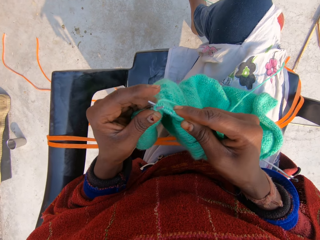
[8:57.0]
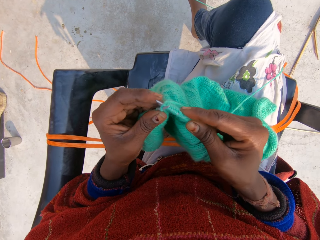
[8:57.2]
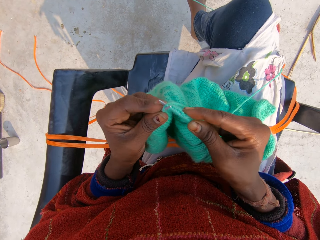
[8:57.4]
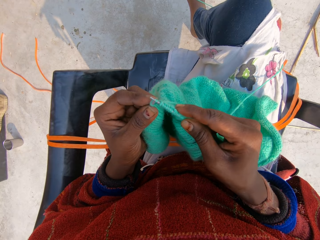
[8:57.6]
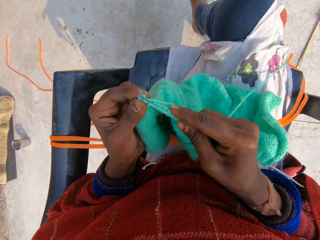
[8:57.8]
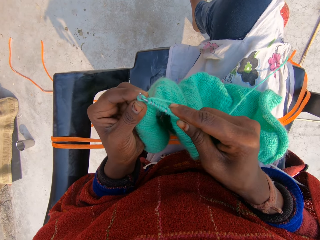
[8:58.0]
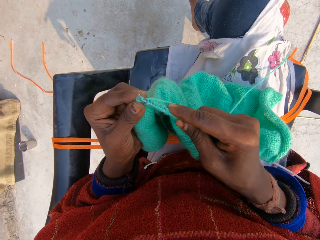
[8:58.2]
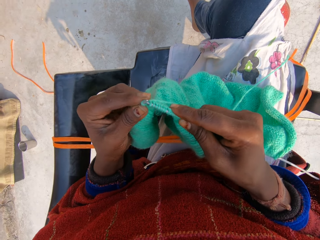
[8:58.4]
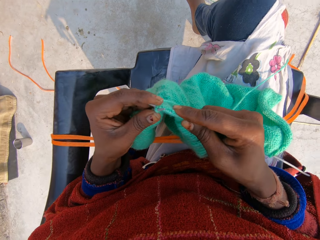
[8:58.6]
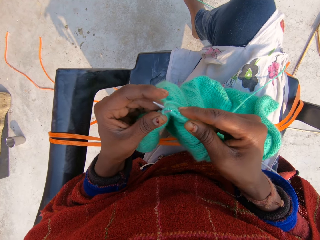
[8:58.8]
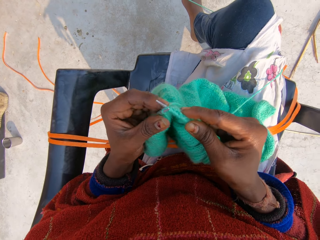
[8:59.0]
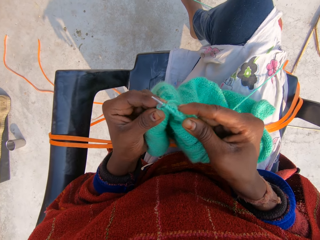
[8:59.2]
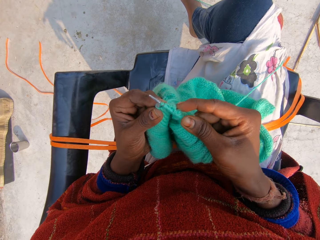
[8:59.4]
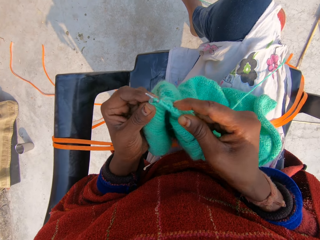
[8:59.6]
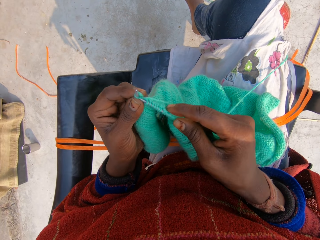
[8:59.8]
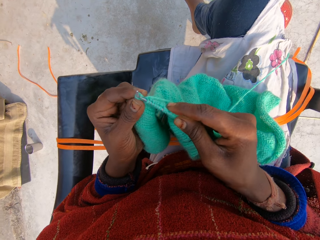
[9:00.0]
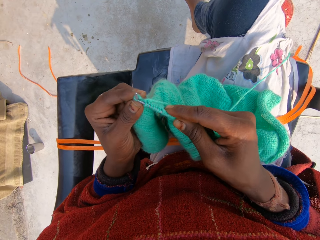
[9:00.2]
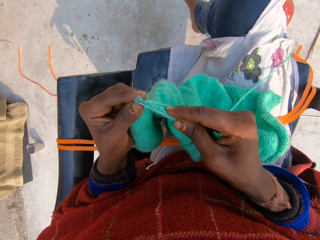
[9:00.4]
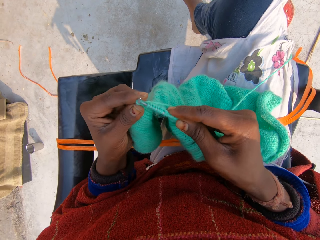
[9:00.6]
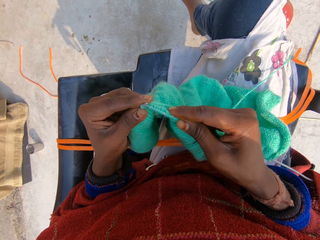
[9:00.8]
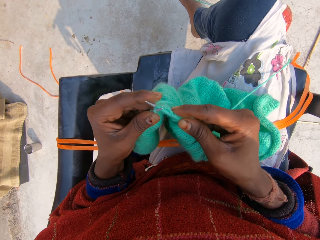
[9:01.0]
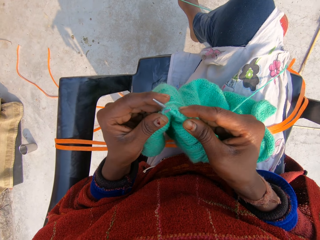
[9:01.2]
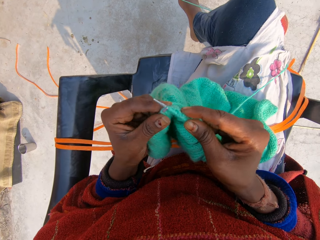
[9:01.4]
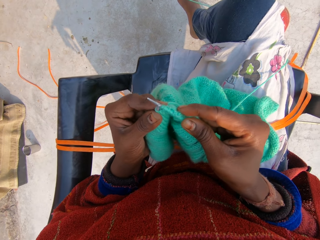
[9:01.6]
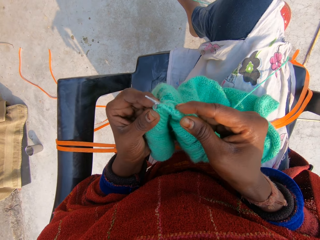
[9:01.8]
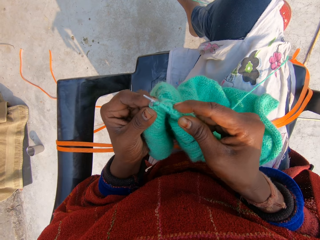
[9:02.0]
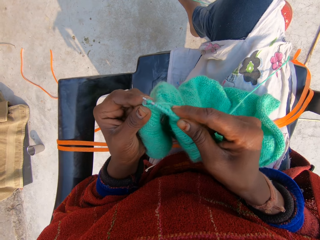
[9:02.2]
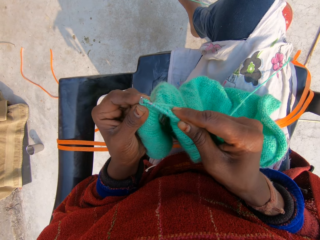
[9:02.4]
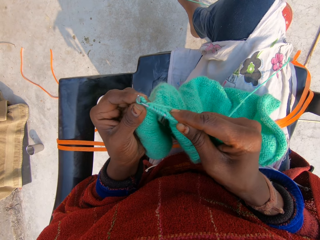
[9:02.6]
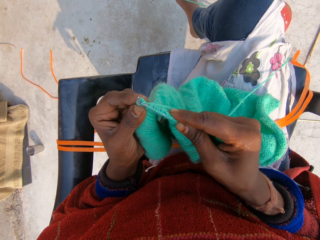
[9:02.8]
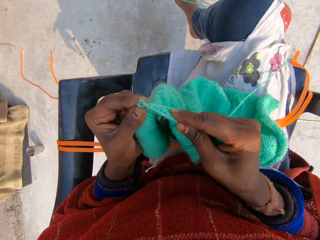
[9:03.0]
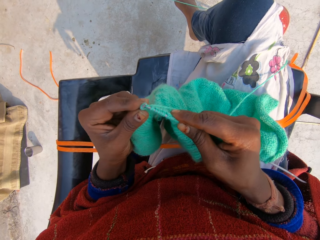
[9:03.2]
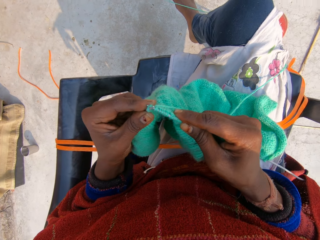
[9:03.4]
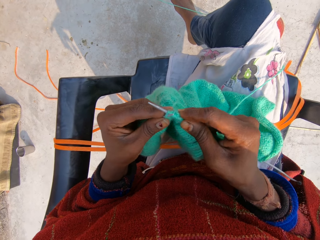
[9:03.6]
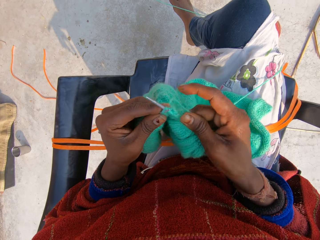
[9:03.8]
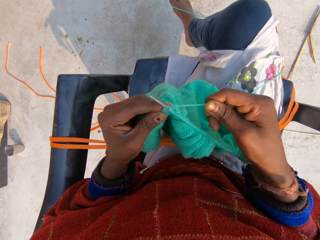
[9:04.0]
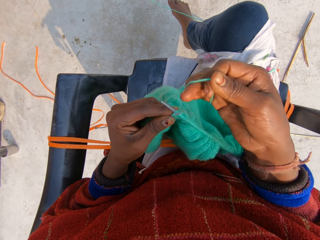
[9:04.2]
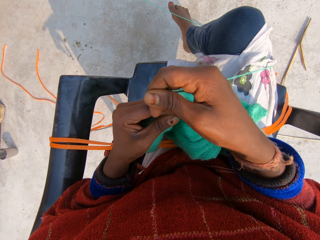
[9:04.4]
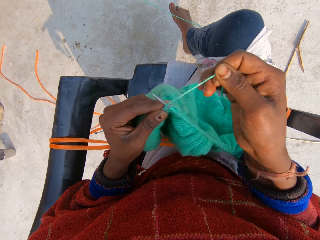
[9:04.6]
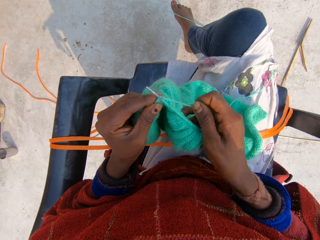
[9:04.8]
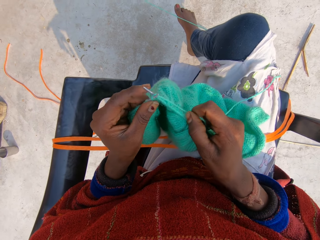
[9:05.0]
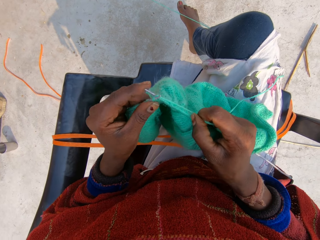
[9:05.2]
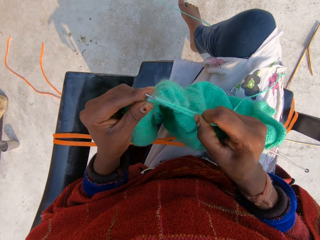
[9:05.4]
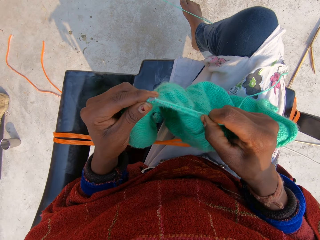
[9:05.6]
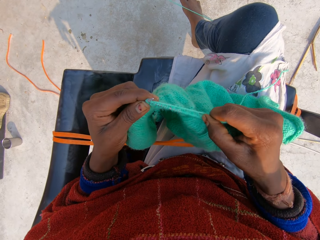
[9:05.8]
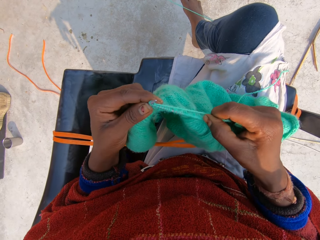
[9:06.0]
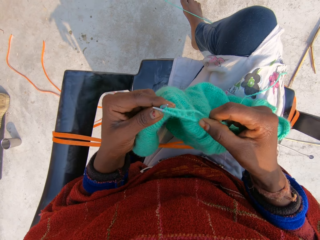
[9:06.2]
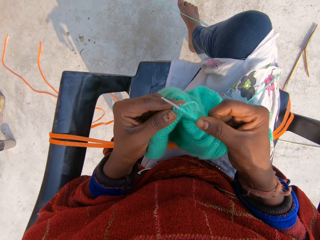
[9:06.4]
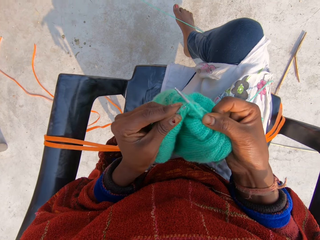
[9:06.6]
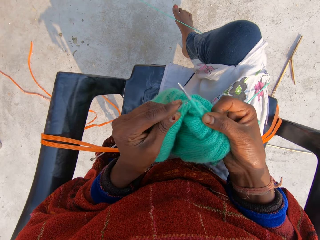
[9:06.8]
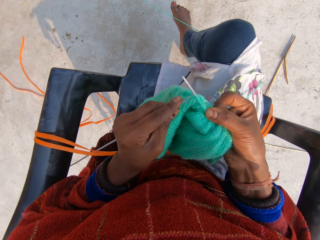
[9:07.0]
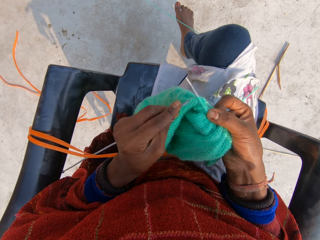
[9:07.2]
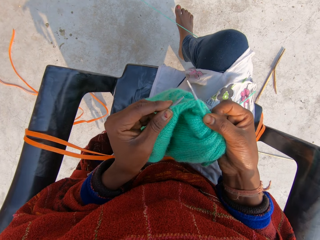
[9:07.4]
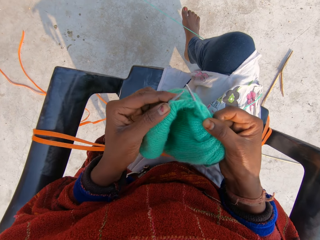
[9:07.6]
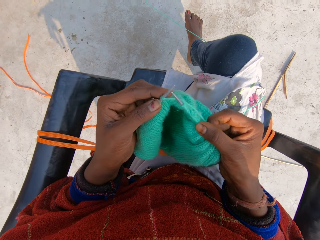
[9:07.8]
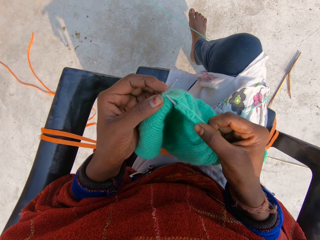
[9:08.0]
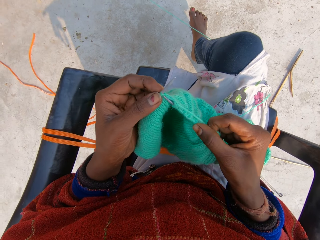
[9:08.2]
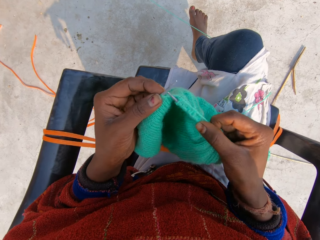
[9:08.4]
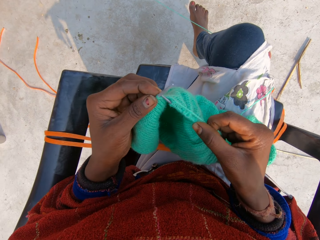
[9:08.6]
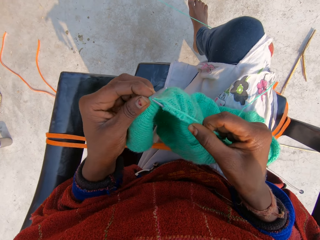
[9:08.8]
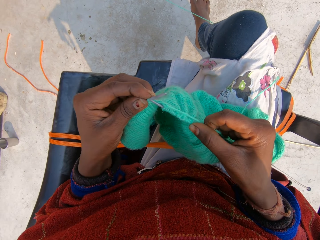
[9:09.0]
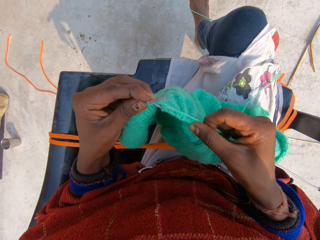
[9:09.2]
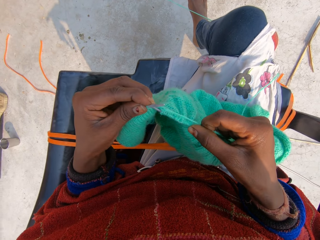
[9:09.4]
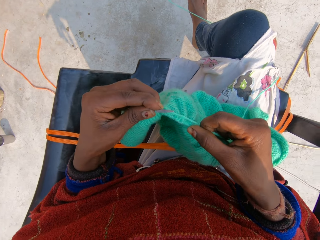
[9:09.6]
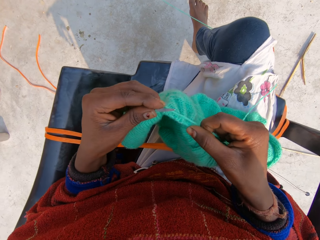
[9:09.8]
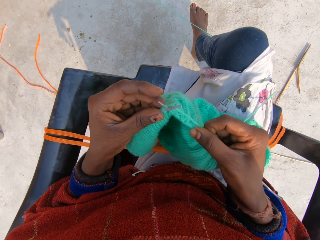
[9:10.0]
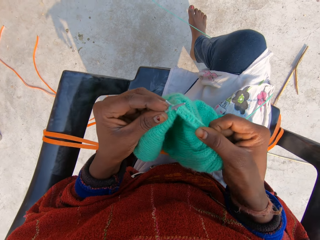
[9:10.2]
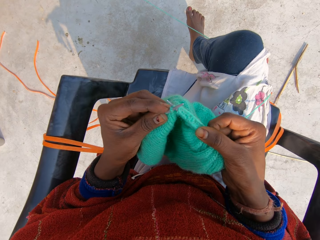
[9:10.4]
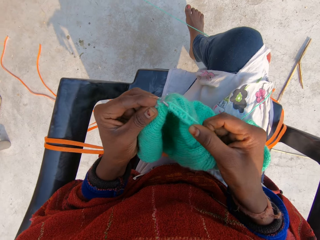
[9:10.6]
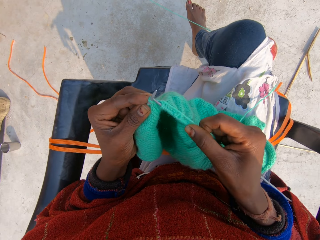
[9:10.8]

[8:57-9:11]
The camera wearer continues to knit the blue material. They roll the thread around the crochet. They sew the sweater.

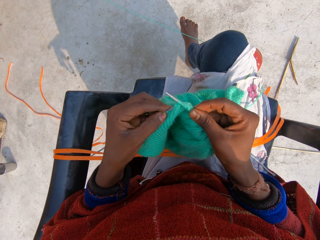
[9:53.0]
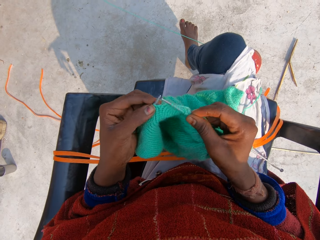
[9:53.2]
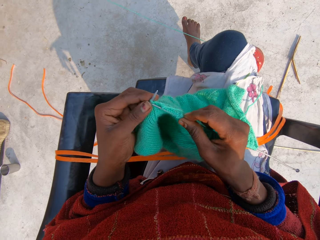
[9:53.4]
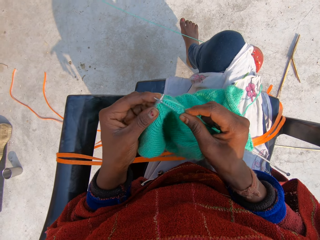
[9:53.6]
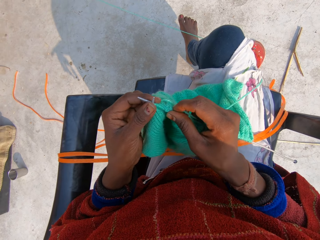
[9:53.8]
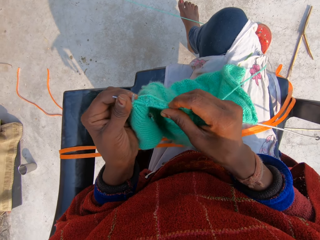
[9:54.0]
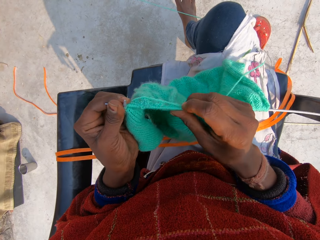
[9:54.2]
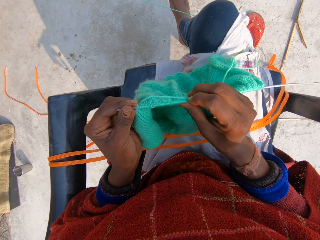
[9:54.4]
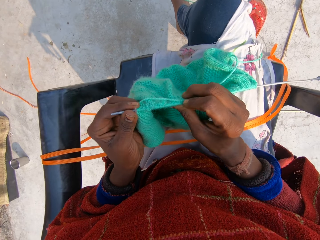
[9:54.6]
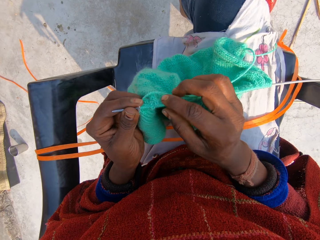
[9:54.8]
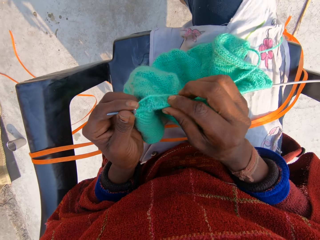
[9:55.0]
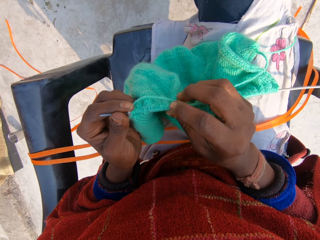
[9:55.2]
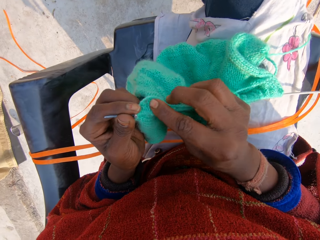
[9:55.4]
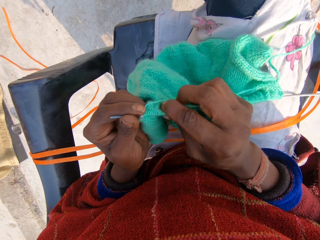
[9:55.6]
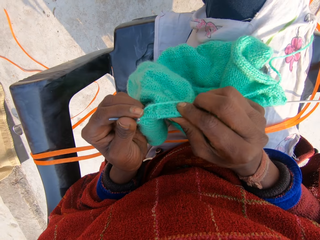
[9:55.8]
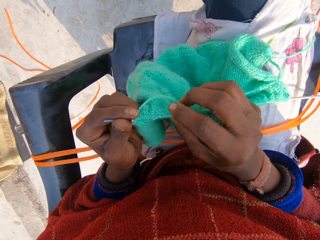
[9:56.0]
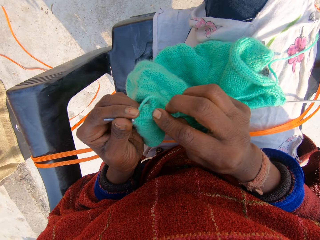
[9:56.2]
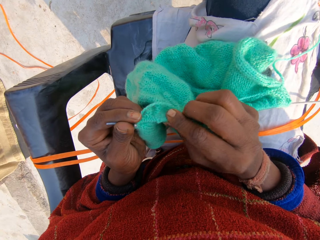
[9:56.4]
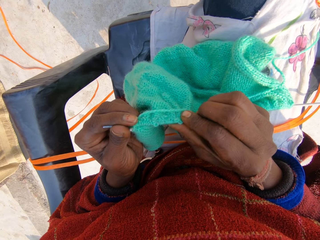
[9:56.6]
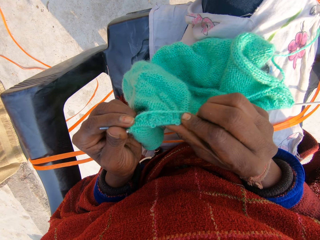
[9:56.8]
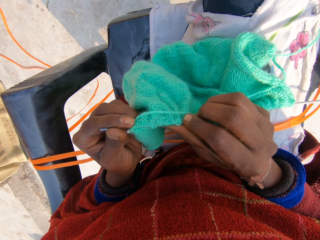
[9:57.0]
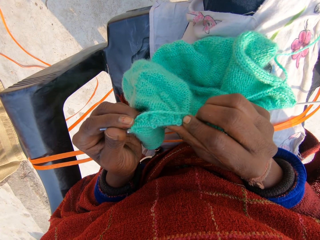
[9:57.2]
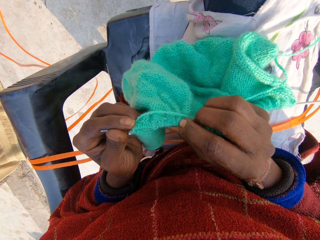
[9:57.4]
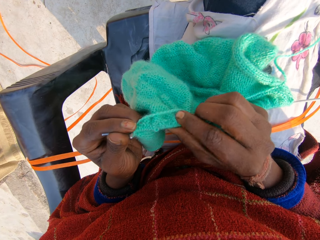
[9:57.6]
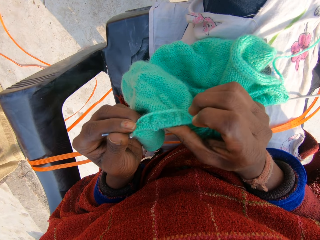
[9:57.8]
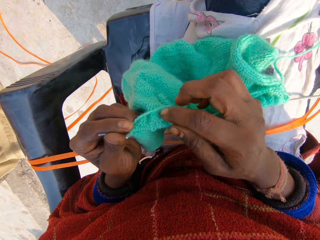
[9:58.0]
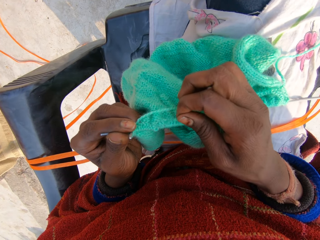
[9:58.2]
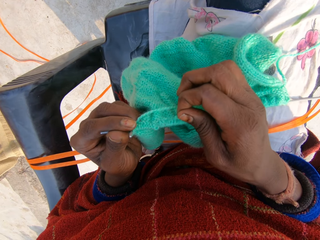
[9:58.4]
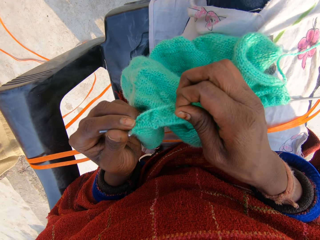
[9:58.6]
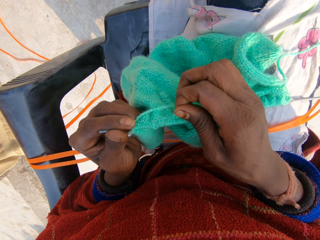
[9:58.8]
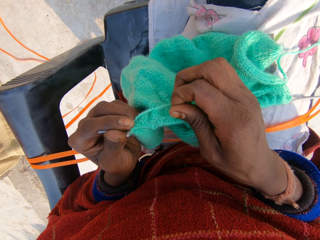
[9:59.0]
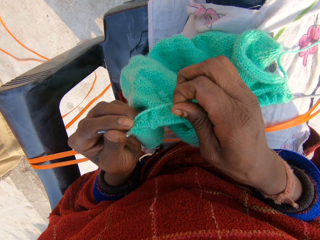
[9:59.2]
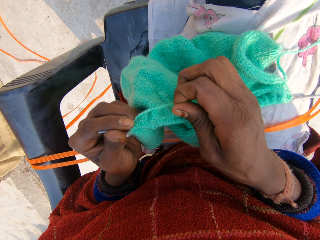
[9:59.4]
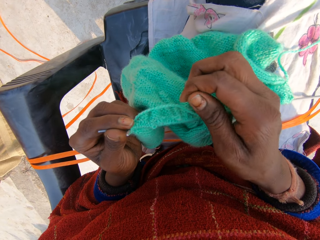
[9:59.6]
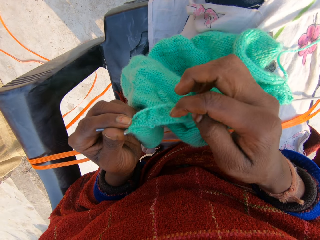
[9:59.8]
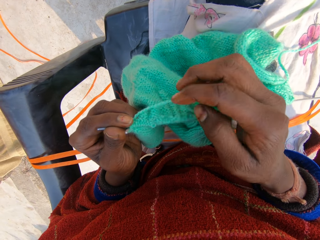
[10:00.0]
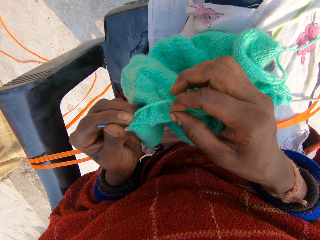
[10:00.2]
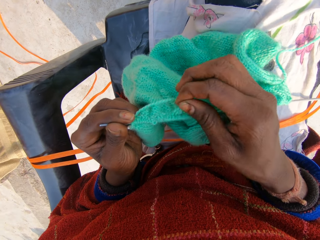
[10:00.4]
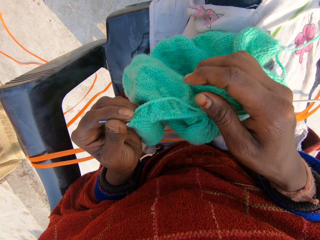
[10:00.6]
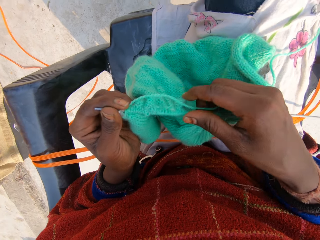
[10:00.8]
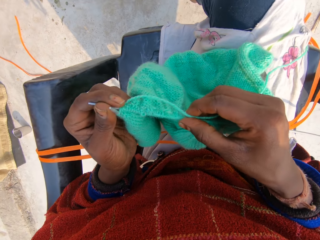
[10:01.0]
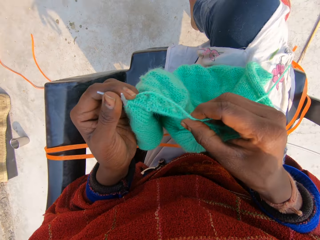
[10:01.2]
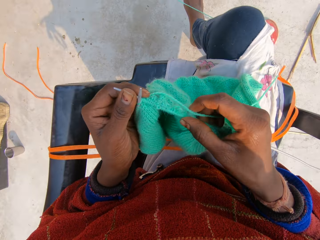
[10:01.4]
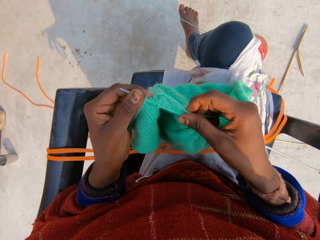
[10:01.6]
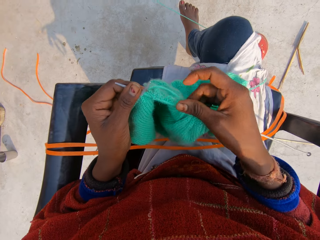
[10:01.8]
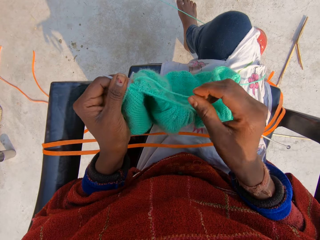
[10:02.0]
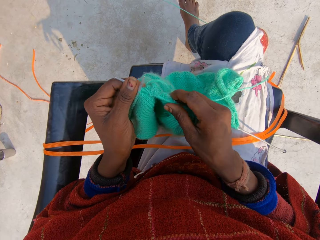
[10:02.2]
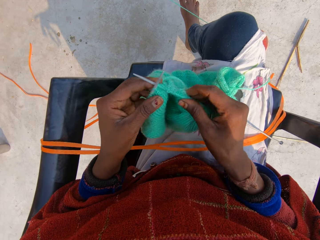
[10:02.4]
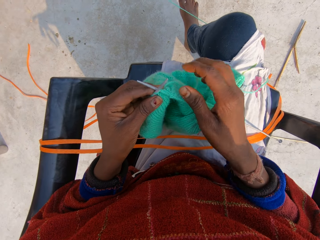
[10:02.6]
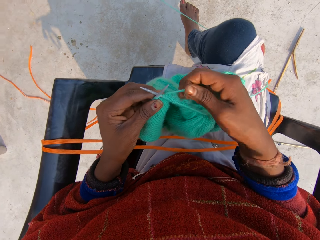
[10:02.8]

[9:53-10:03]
The camera wearer adjusts the fabric. She pulls a yarn on the shawl with her right hand.
